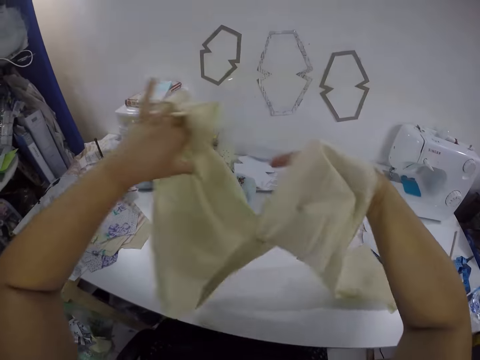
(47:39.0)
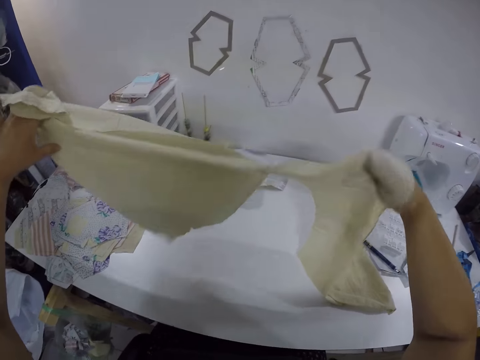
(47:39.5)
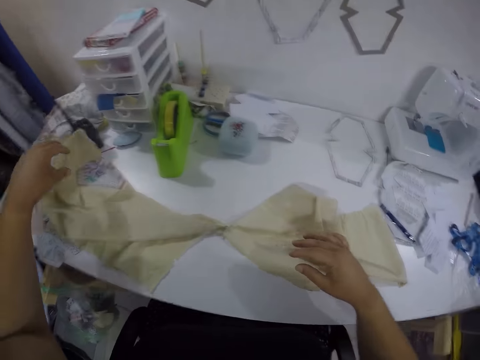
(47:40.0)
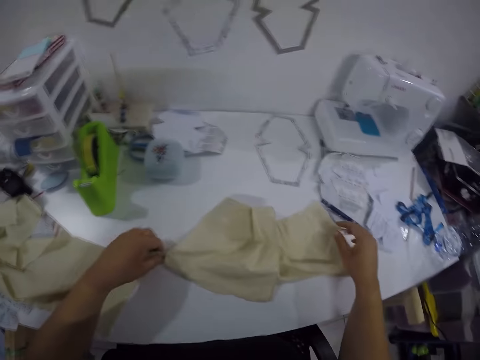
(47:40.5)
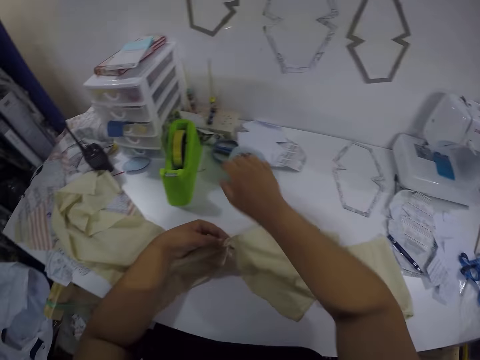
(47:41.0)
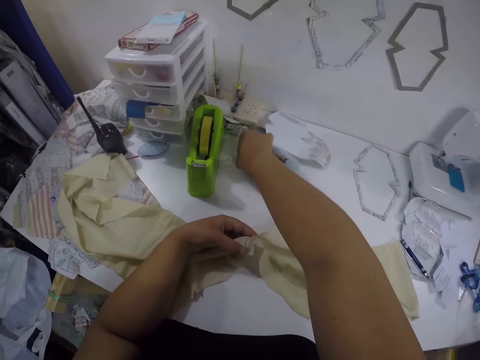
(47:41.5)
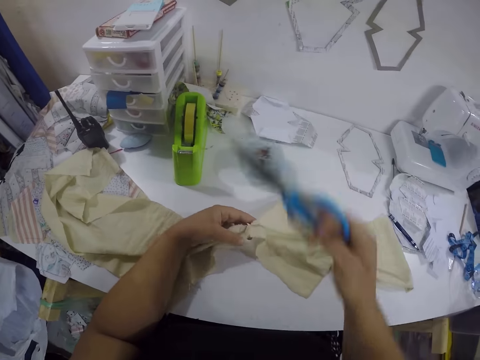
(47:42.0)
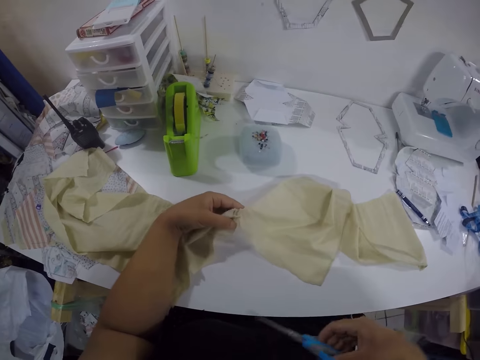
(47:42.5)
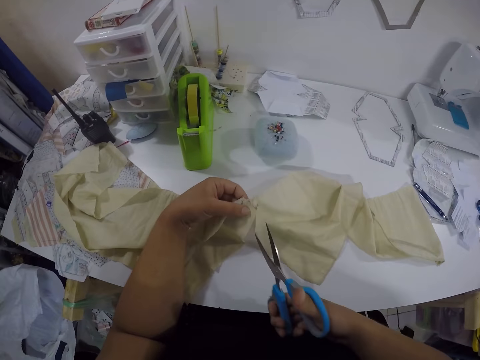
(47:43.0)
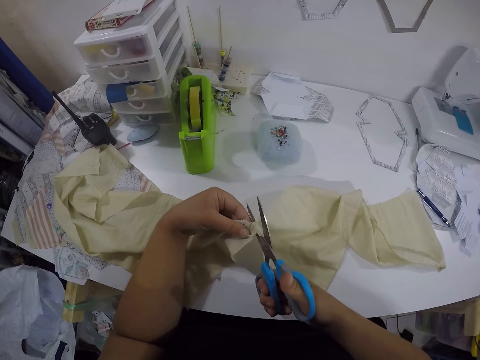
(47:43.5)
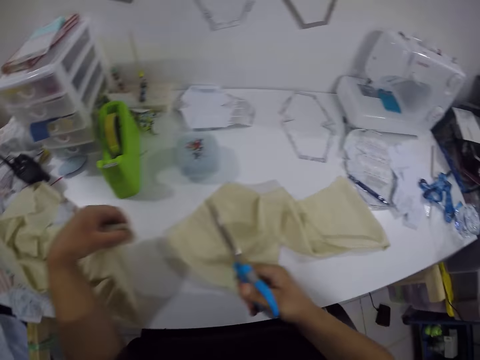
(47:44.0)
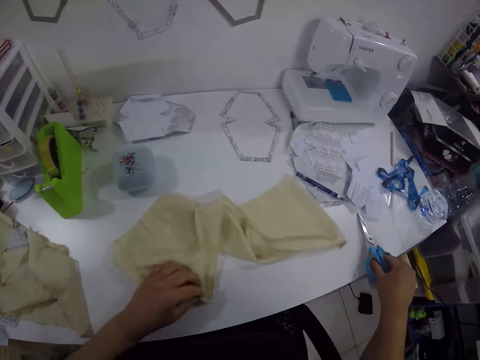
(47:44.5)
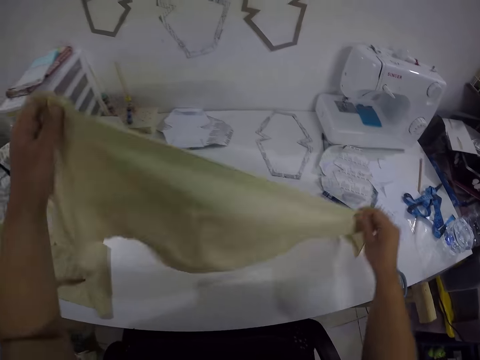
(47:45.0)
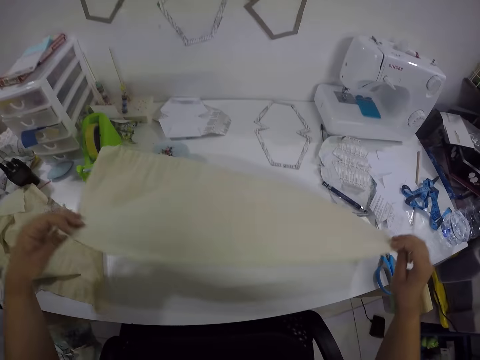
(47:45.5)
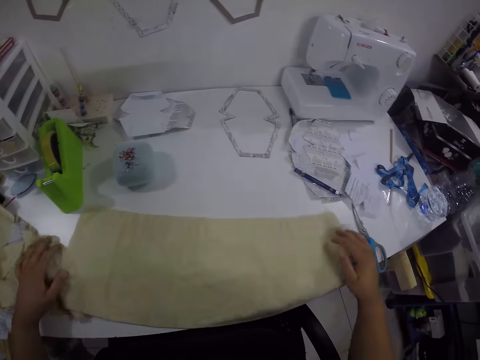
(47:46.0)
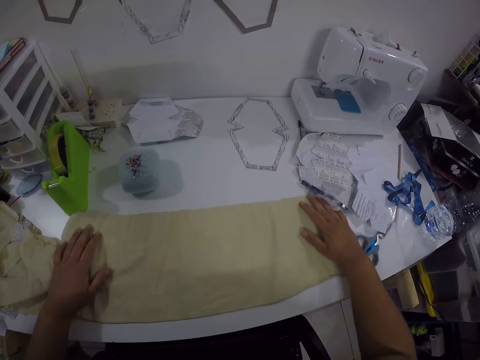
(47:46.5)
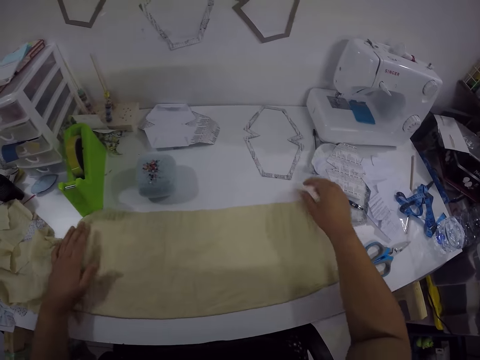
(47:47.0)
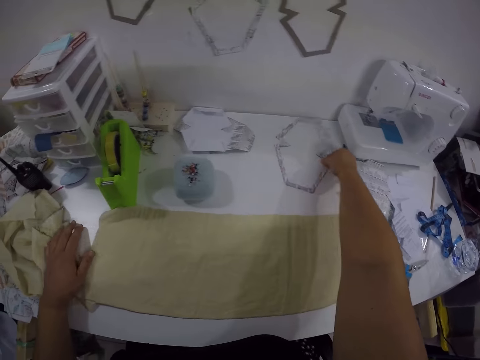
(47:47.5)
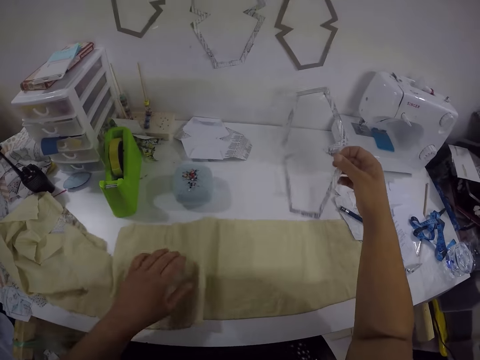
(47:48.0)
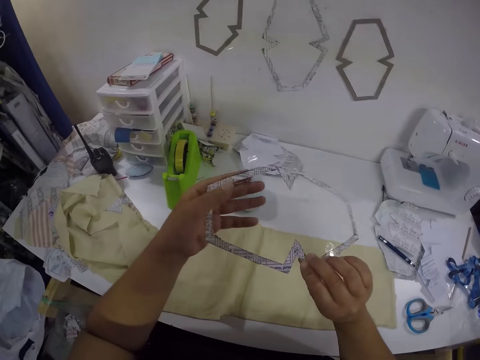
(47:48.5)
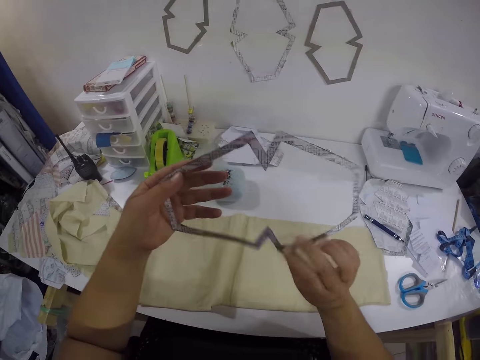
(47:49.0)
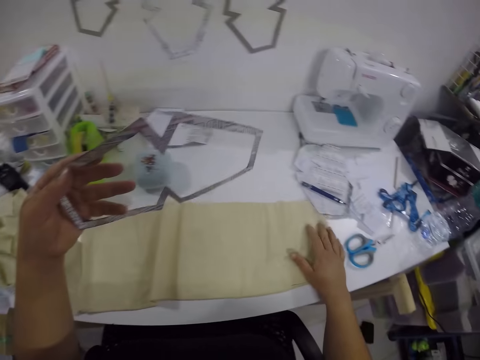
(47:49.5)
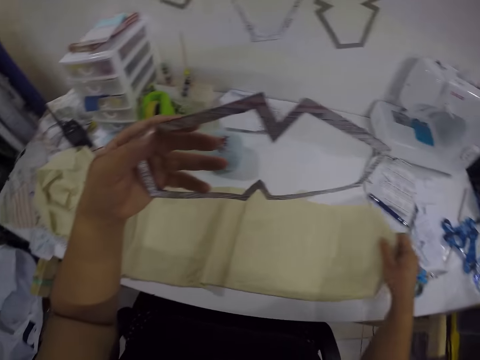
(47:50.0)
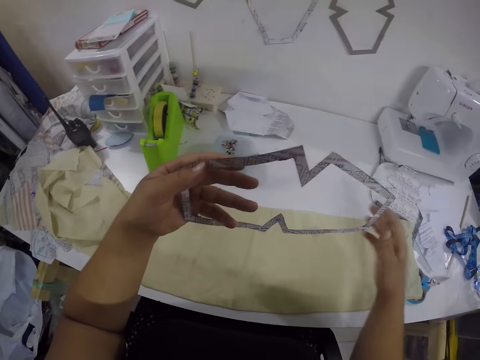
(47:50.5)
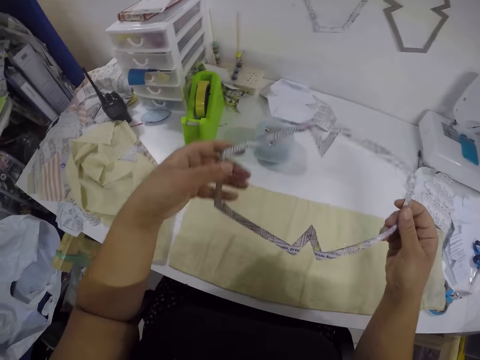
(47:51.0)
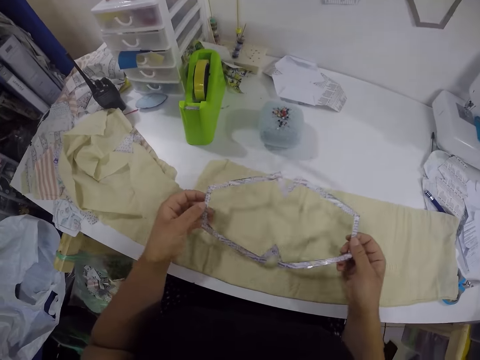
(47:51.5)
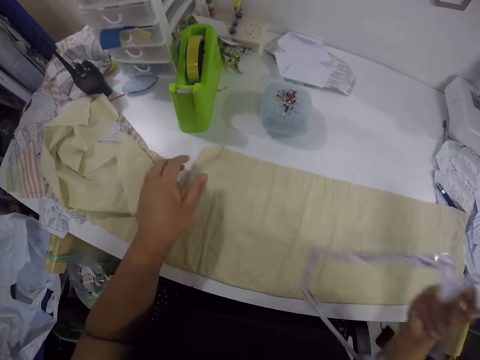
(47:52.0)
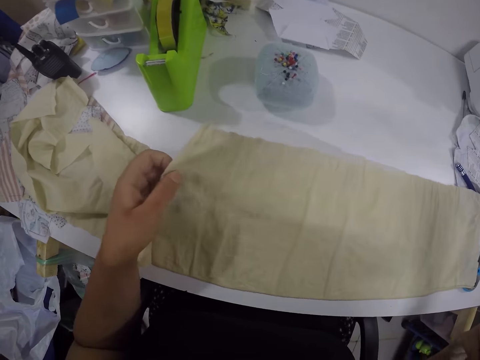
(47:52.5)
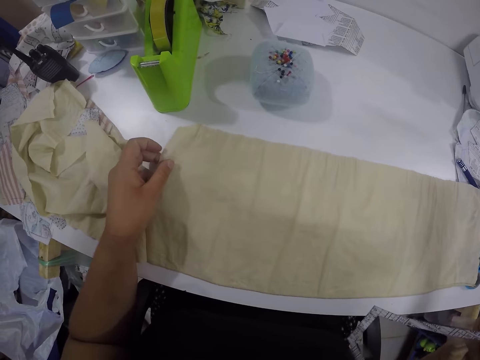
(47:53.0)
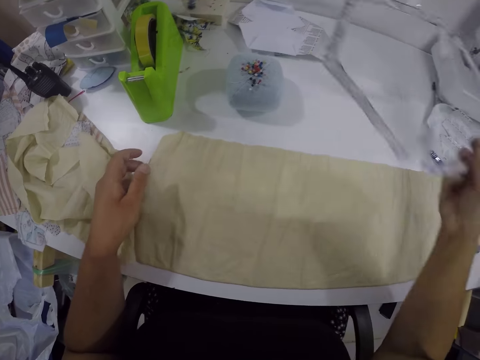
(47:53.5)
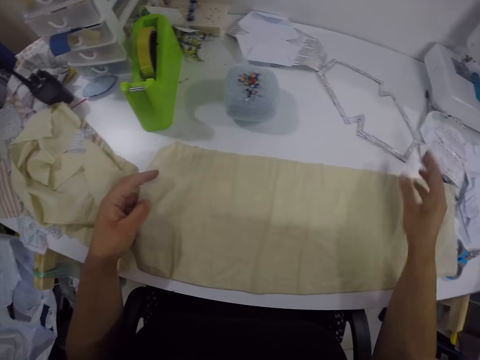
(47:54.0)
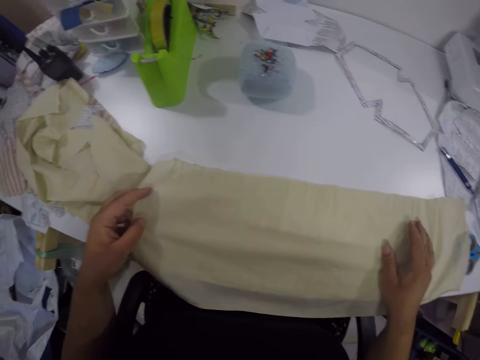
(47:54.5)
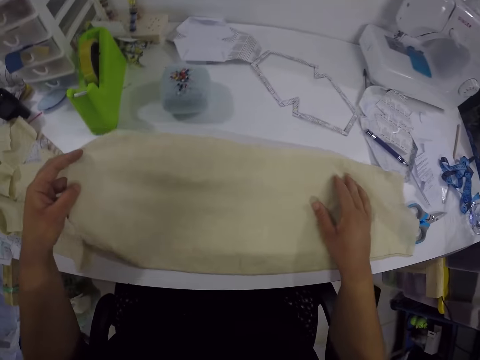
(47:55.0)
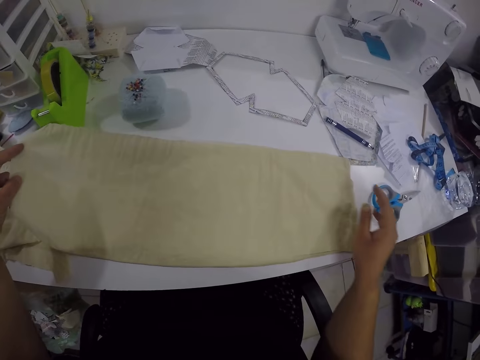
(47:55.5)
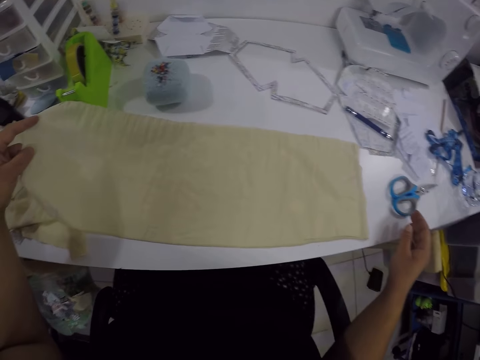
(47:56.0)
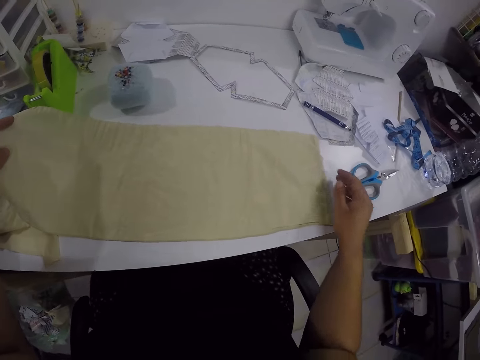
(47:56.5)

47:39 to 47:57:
The camera wearer puts the piece of cloth on the table. She picks up a pair of scissors from the table with her right hand. She cuts the fabric with the pair of scissors. She puts the scissors down. She takes a piece of cloth. She holds a part of the fabric with both hands. She places the fabric on the table with both hands. She picks up a pattern paper from the table with her right hand. She holds the pattern paper with both hands. She touches the piece of cloth. She places the pattern paper on the table. She touches the piece of cloth.

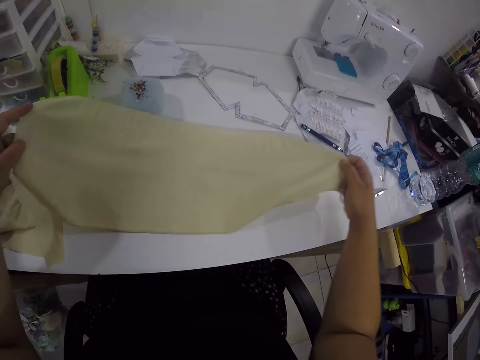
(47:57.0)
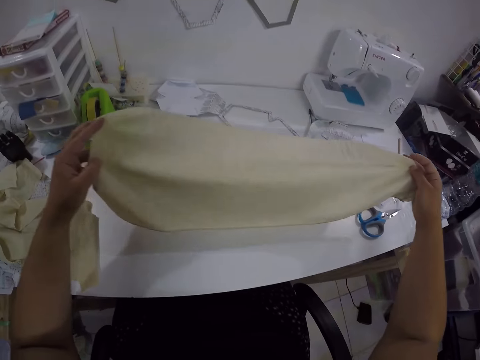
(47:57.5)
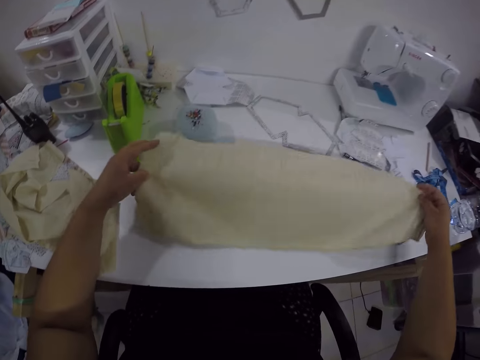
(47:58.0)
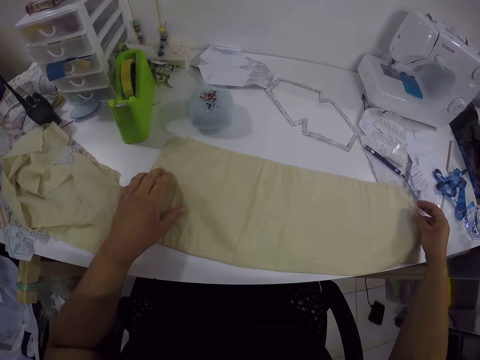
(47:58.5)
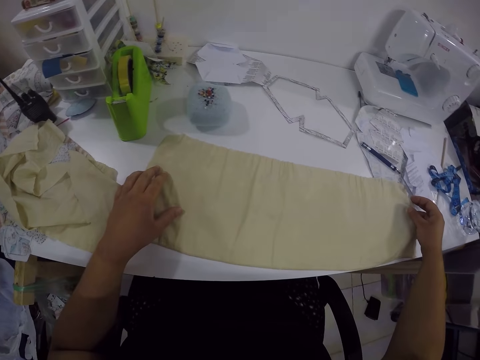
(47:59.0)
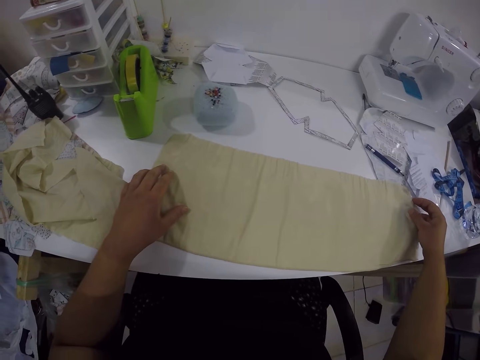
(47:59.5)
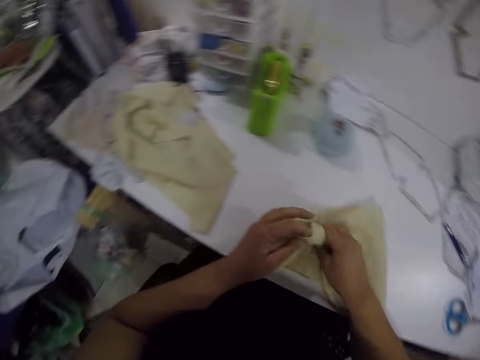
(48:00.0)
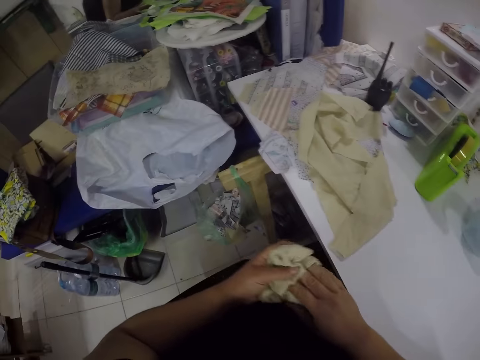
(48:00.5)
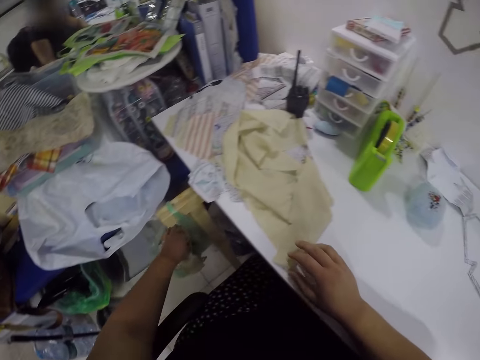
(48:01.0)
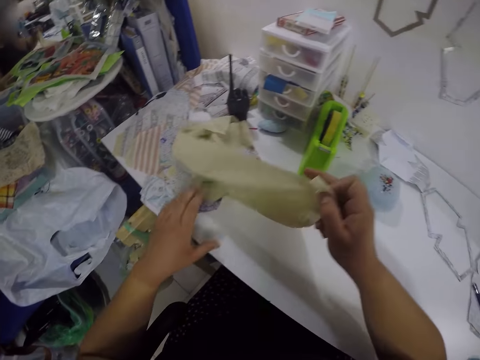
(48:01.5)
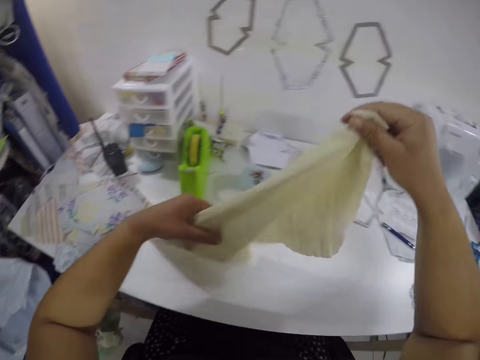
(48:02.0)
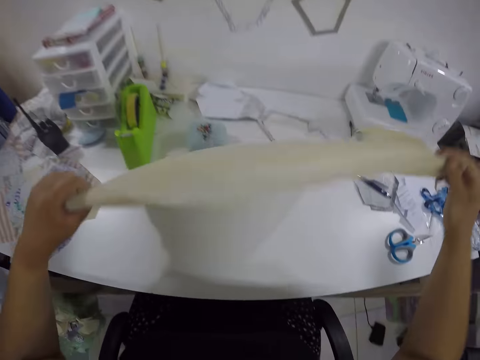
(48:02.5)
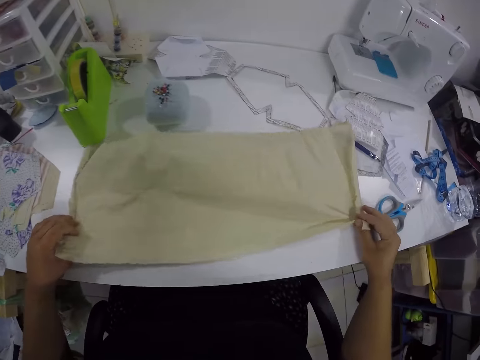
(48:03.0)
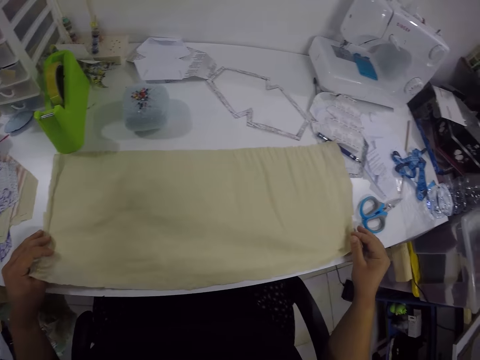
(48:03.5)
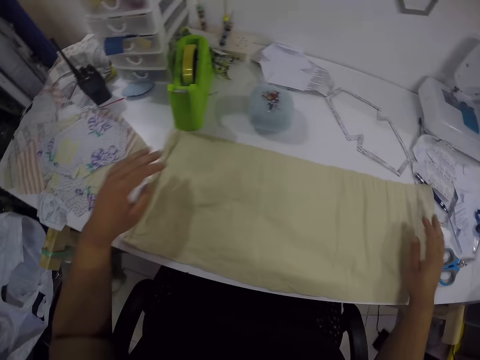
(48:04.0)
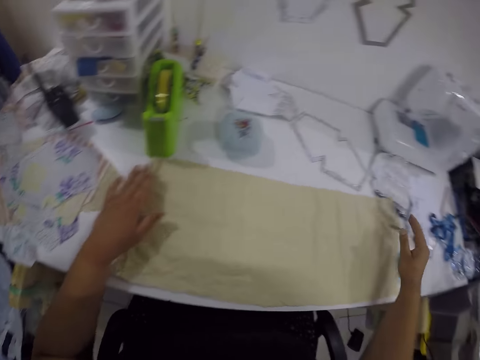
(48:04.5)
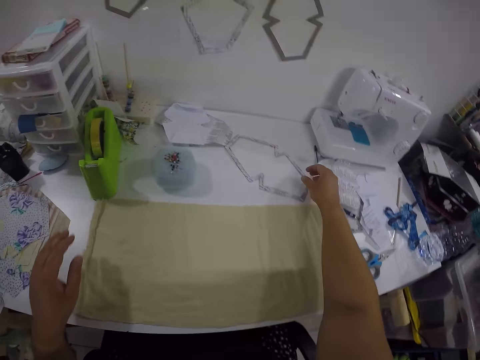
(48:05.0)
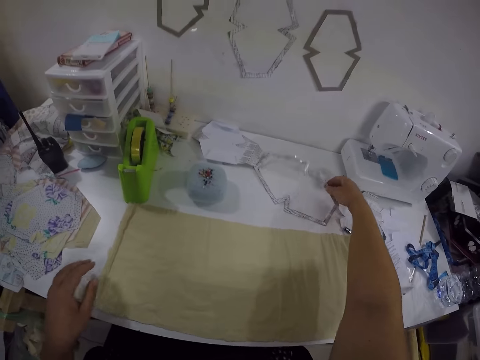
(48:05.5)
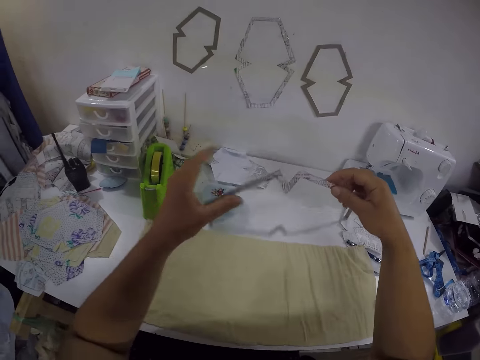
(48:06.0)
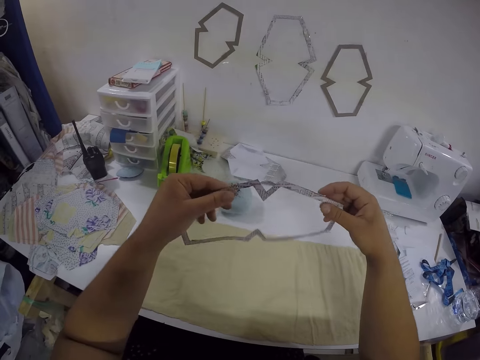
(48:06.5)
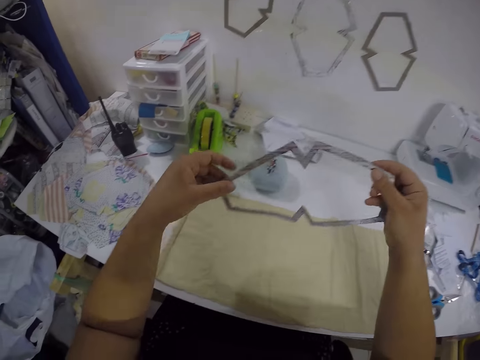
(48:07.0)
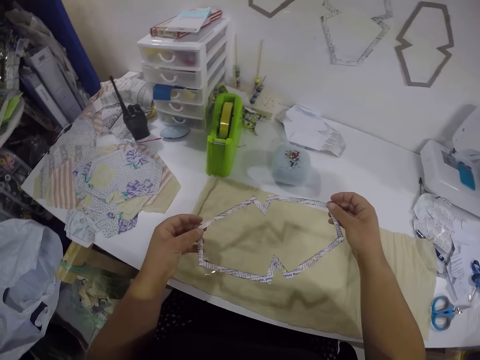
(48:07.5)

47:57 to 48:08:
The camera wearer holds the fabric with both hands. She folds the fabric with both hands. She puts the folded fabric in a polythene bag beneath the table with her left hand. She picks up the other part of the fabric with both hands. She puts the piece of cloth on the table. She picks up the pattern paper from the table with her right hand.
